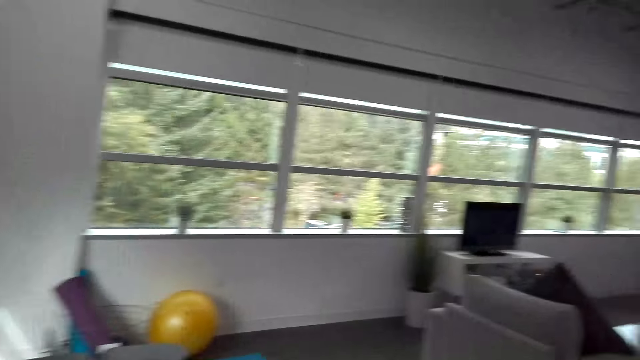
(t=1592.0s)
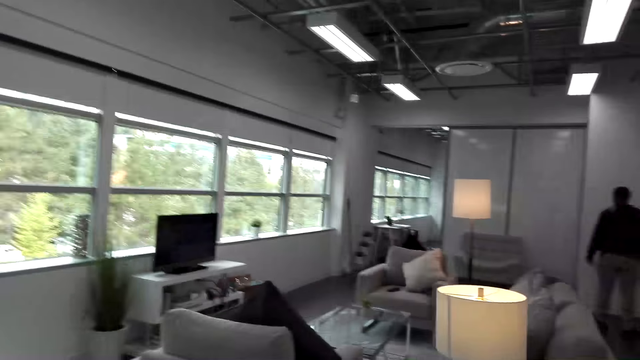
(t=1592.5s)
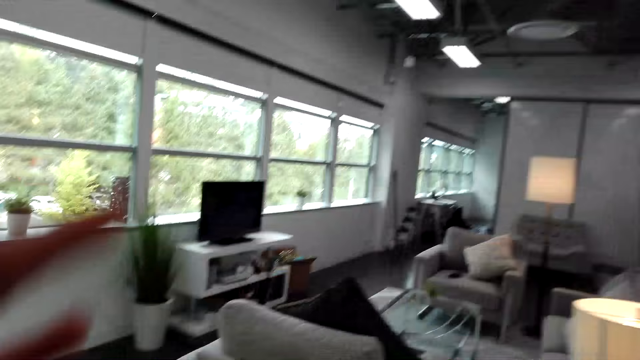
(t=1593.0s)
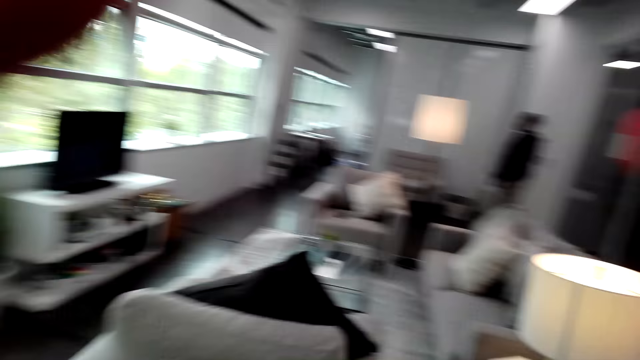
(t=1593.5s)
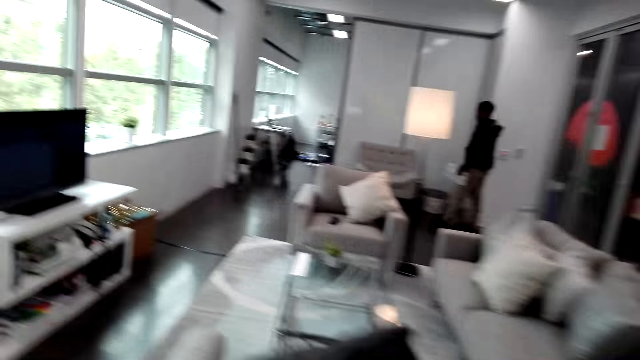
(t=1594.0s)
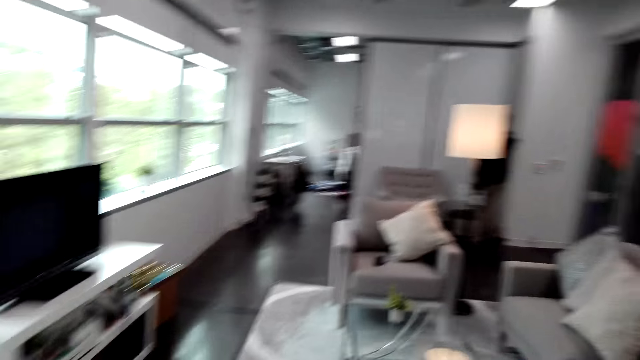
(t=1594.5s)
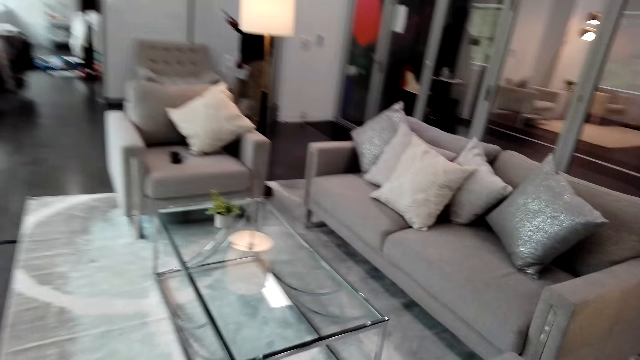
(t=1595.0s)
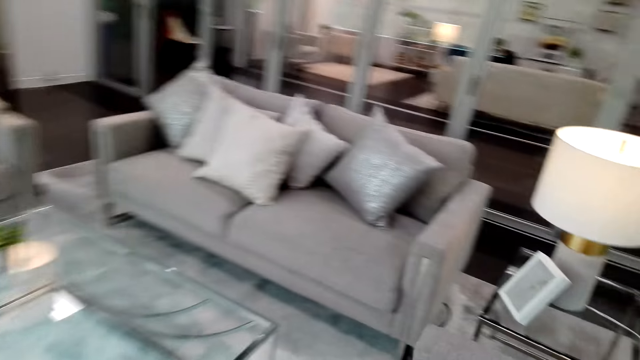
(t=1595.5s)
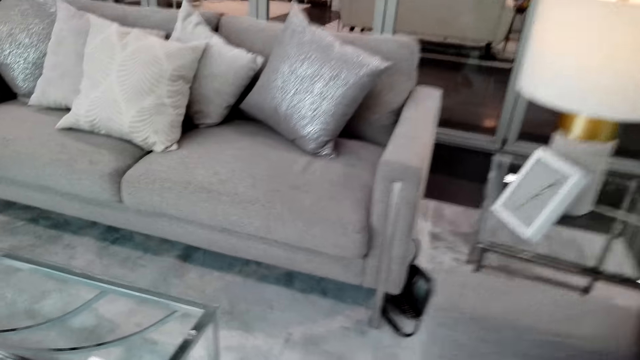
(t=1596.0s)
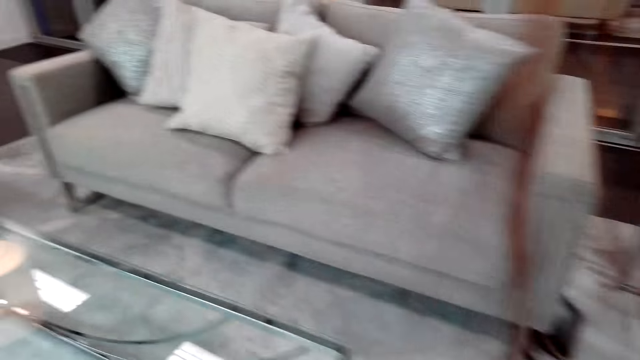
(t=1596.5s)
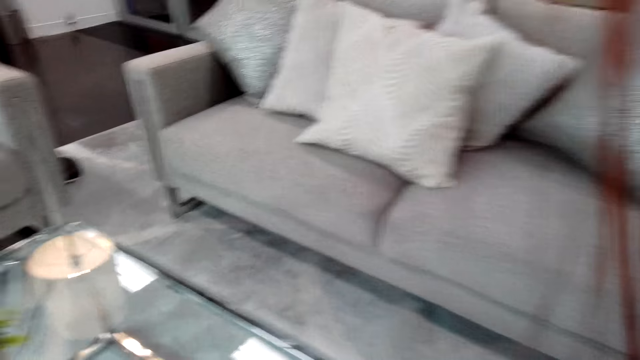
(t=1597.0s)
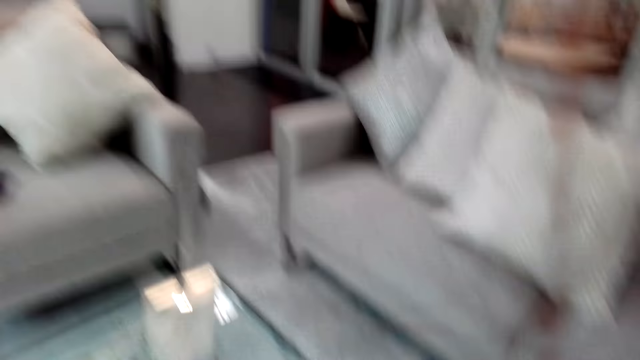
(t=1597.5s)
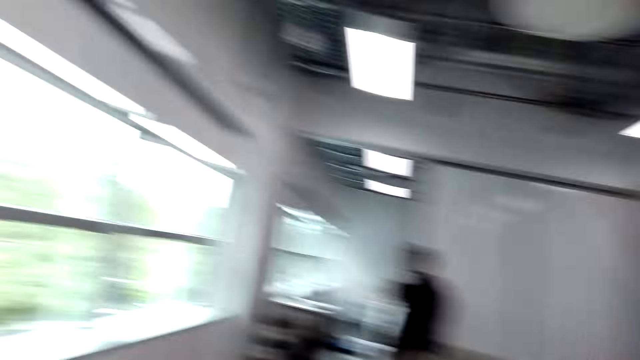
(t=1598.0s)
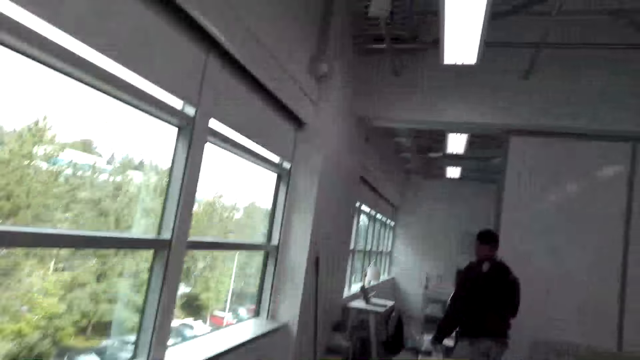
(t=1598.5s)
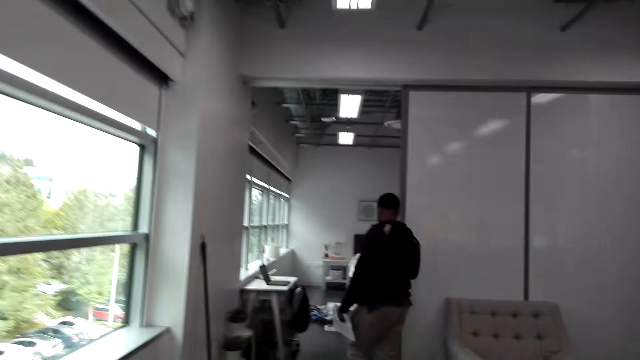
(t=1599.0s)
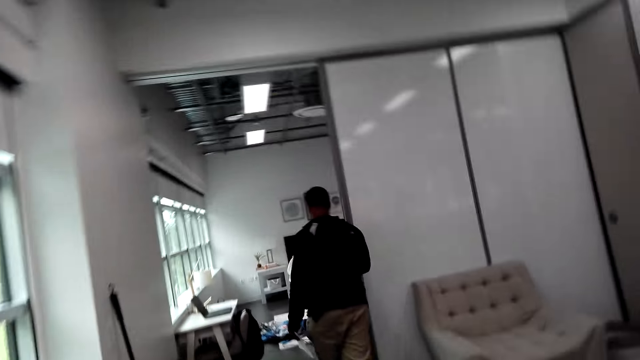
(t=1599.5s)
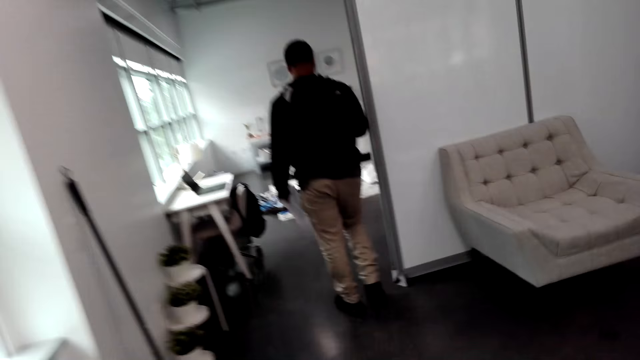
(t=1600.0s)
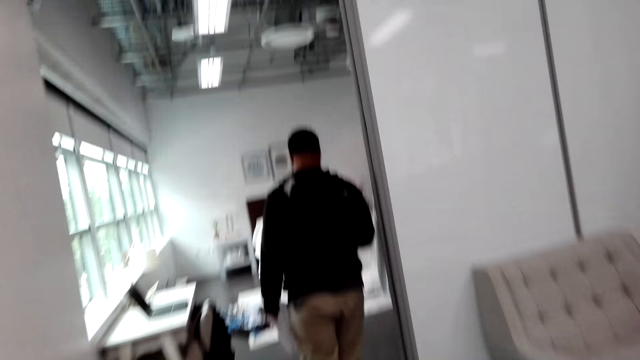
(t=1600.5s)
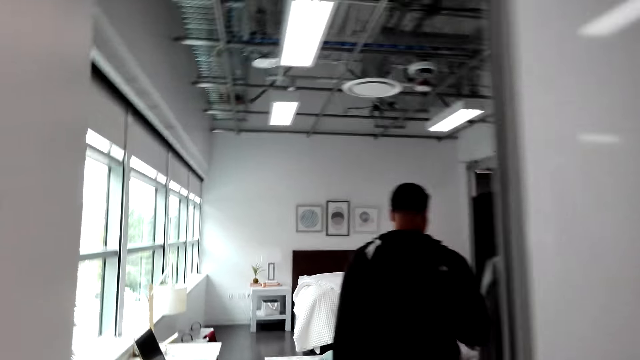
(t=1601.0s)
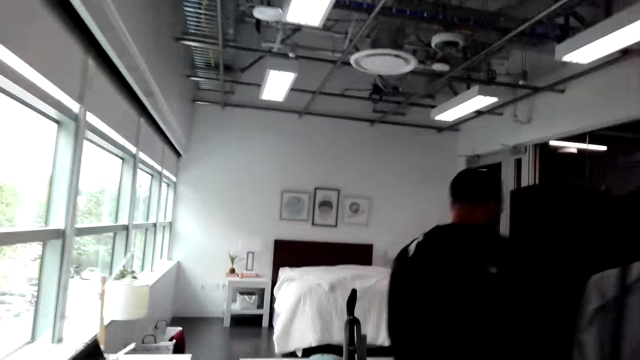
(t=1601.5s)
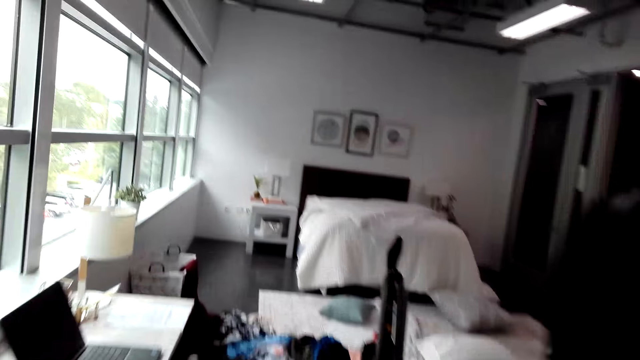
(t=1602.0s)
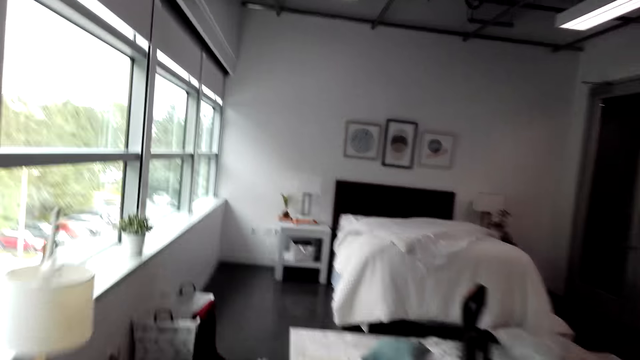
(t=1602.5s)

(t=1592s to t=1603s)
The camera wearer looks around. She touches her head with her hand. She adjusts the camera. She walks around. A person moves around.

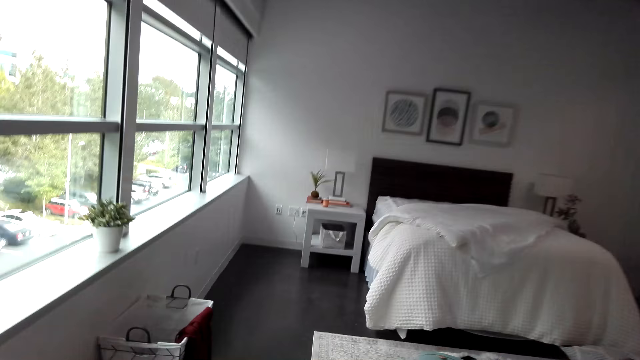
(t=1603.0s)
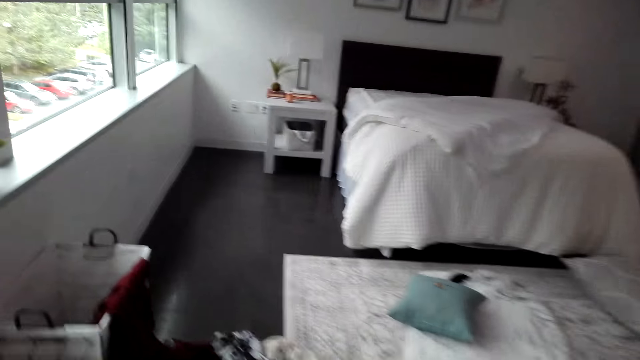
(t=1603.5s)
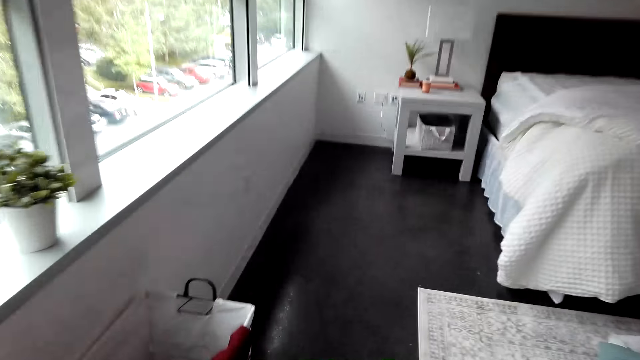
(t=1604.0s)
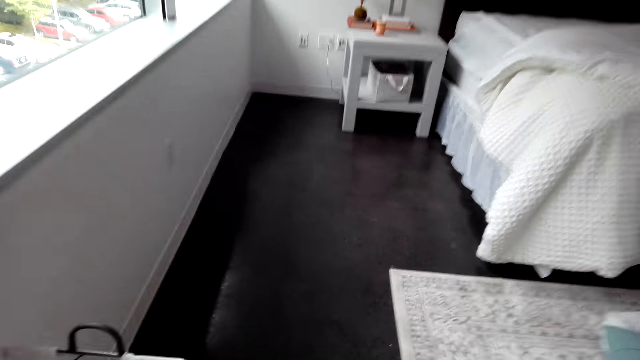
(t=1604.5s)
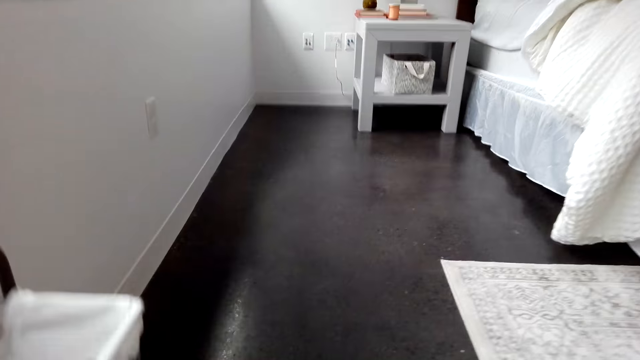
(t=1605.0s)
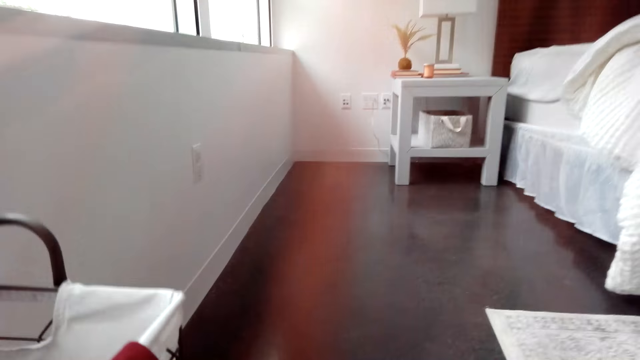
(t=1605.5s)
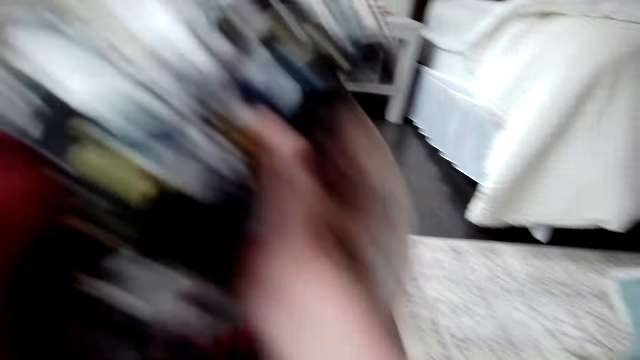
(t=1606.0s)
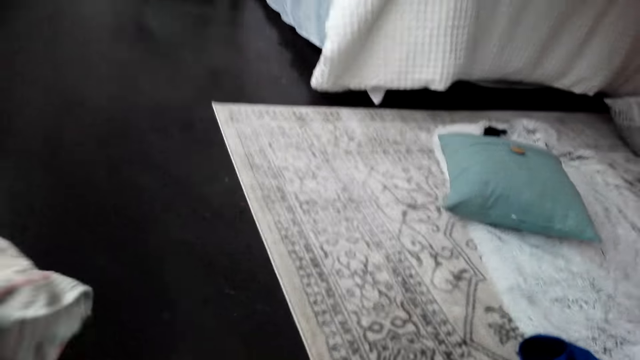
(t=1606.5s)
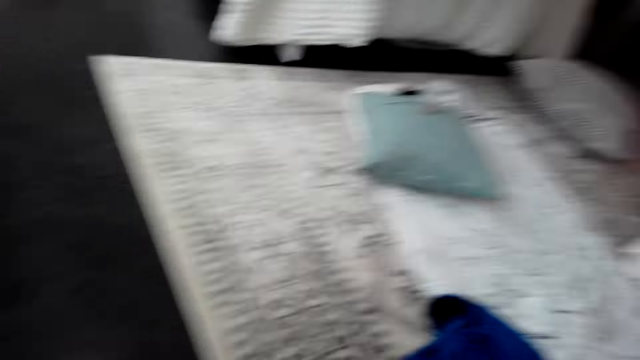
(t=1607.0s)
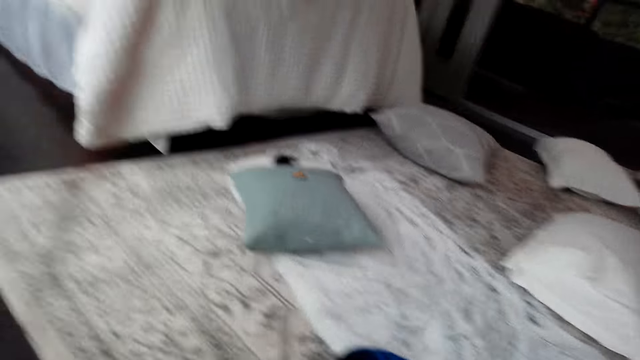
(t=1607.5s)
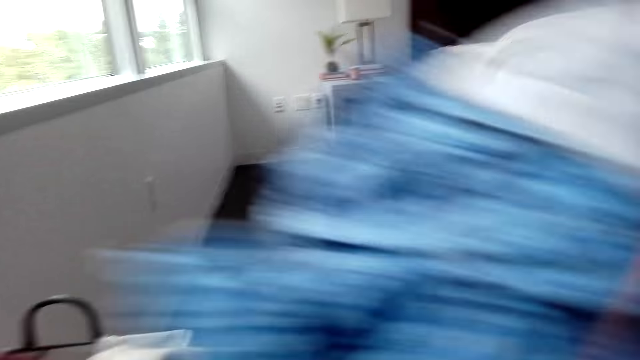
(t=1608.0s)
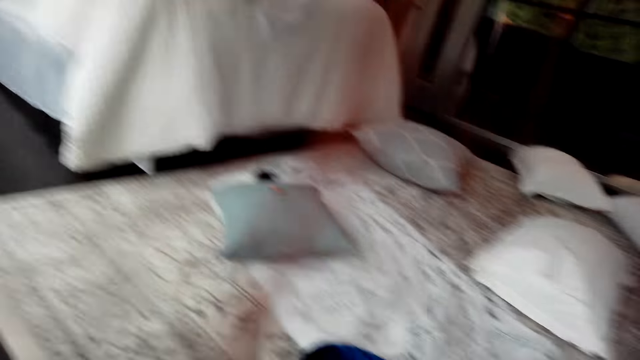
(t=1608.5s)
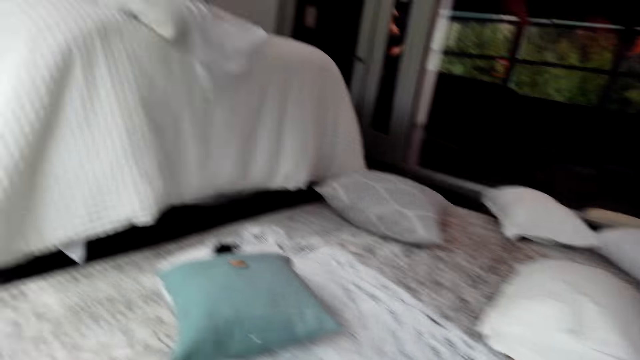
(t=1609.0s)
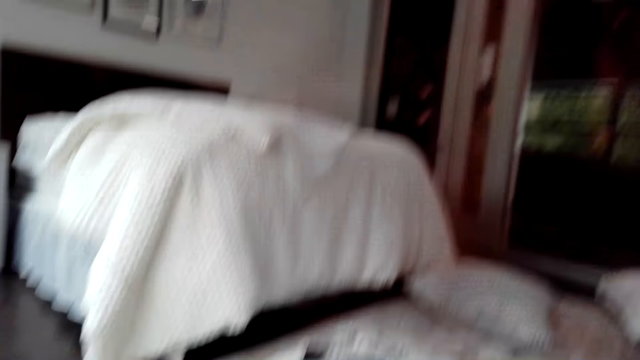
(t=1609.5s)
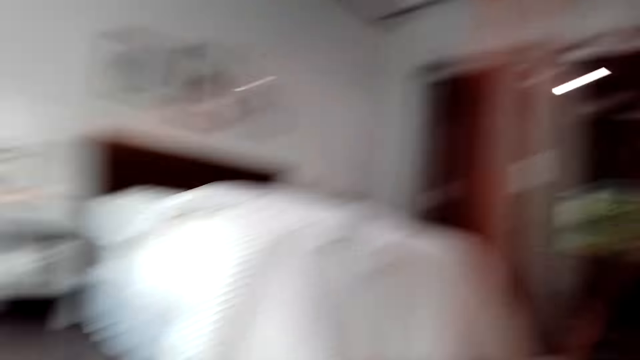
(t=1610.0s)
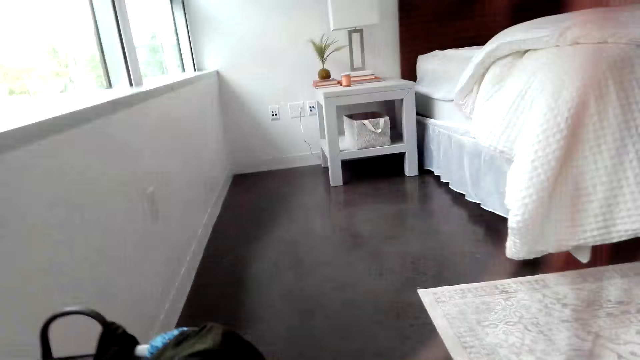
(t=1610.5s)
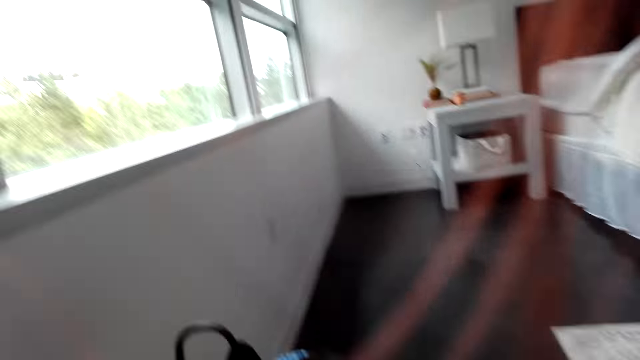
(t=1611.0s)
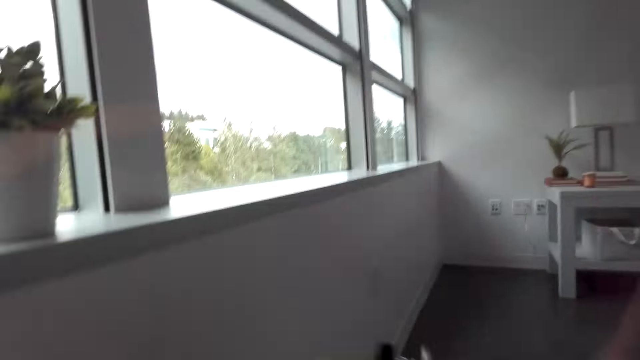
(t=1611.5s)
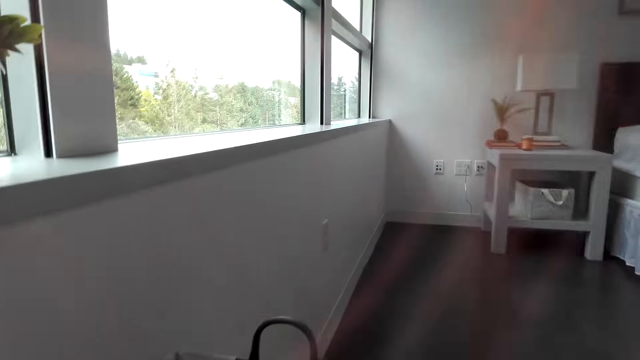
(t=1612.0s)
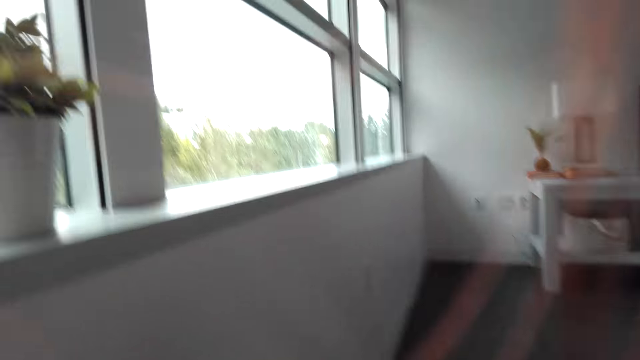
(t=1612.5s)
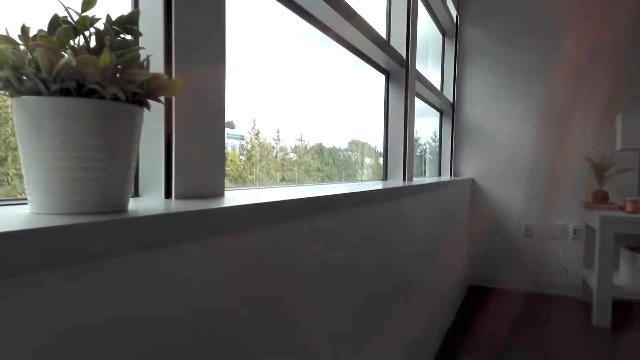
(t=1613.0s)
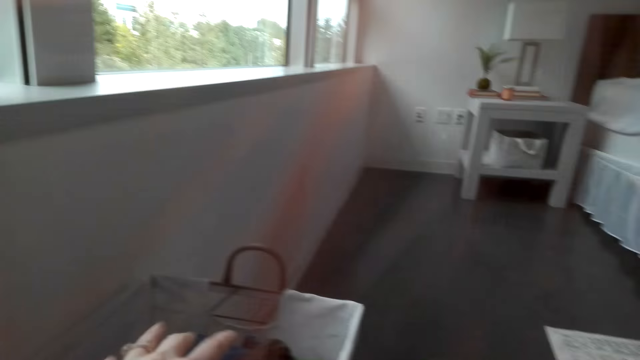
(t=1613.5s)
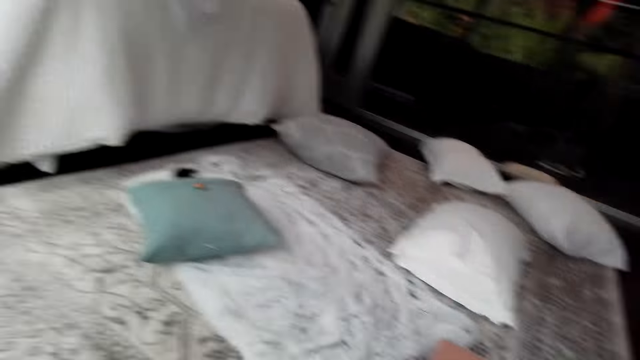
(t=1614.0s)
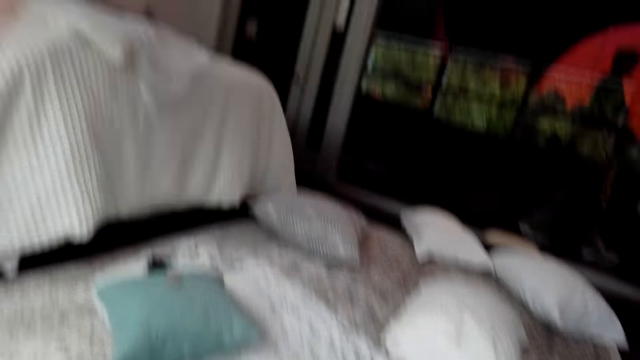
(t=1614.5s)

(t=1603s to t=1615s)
The camera wearer squats down. They put the clothes on the floor into the laundry basket.
